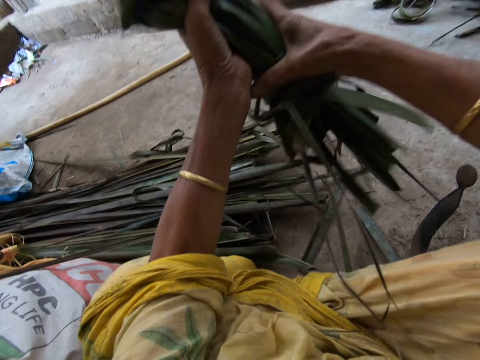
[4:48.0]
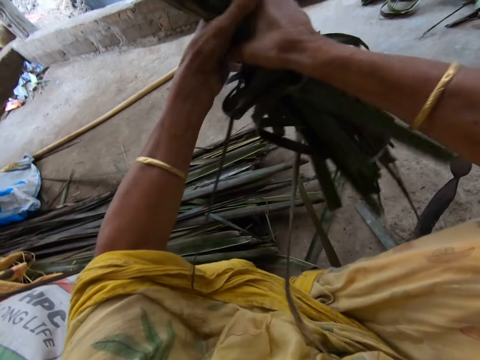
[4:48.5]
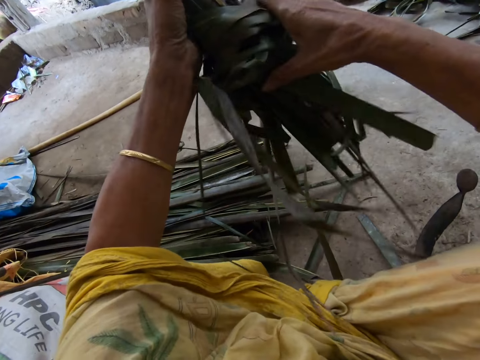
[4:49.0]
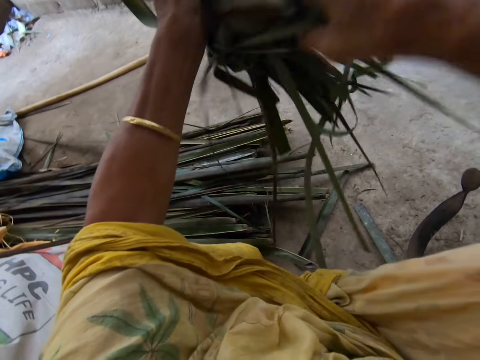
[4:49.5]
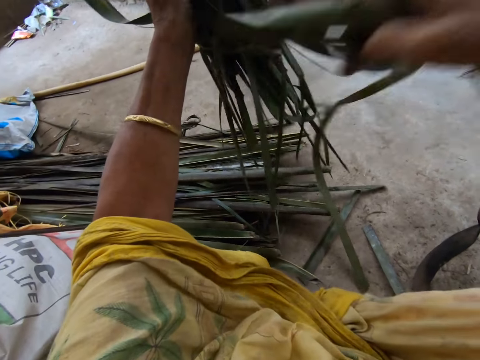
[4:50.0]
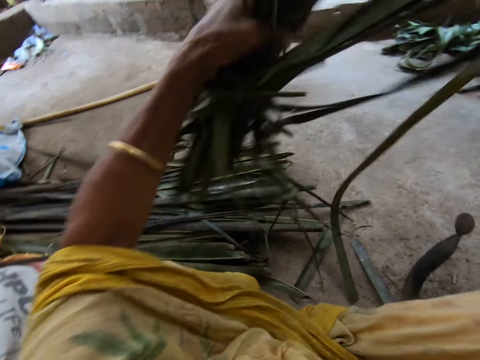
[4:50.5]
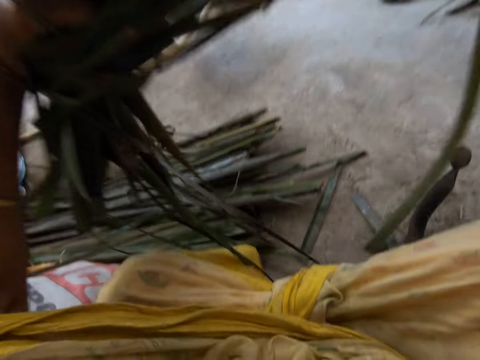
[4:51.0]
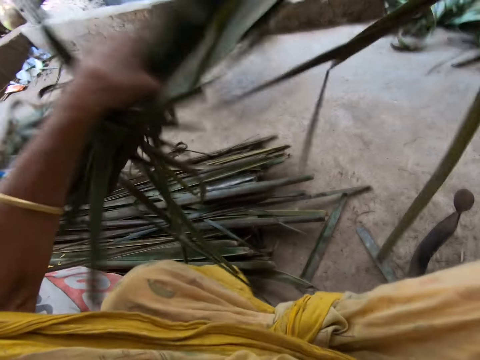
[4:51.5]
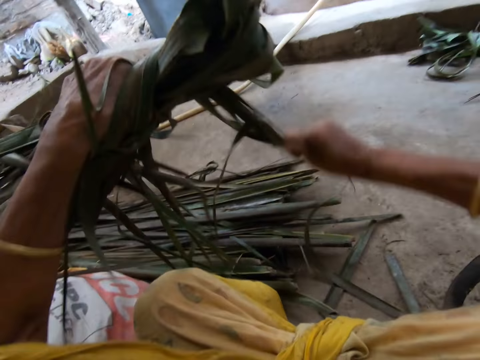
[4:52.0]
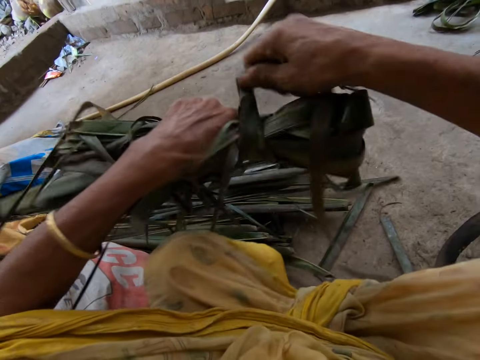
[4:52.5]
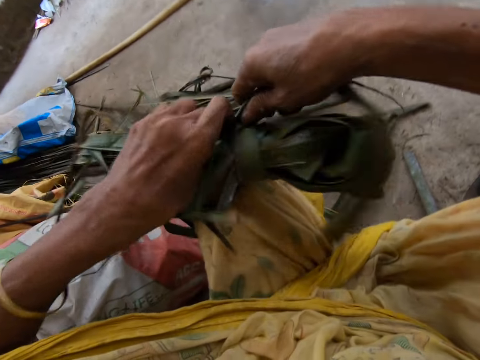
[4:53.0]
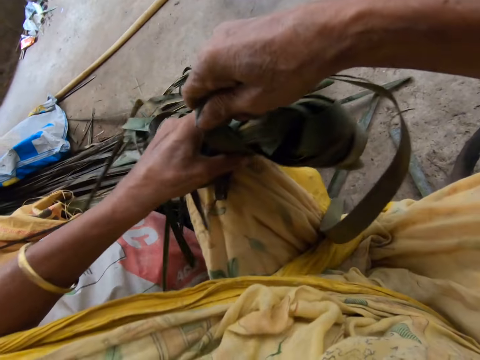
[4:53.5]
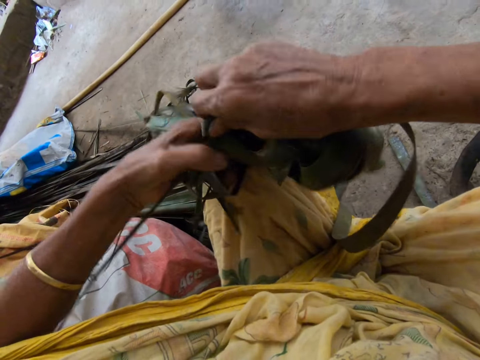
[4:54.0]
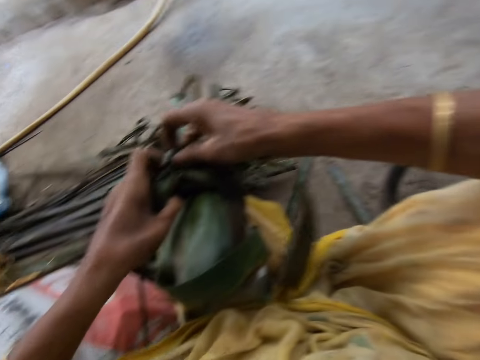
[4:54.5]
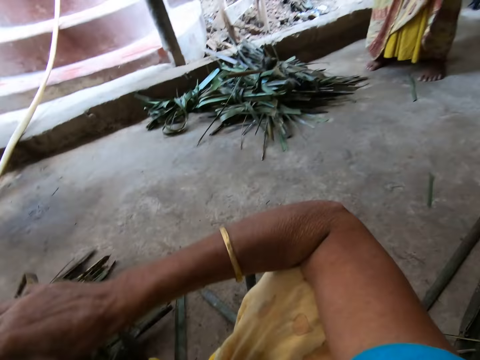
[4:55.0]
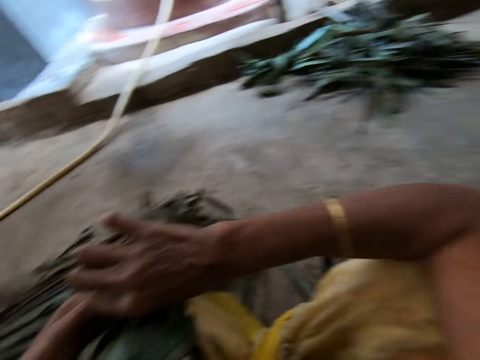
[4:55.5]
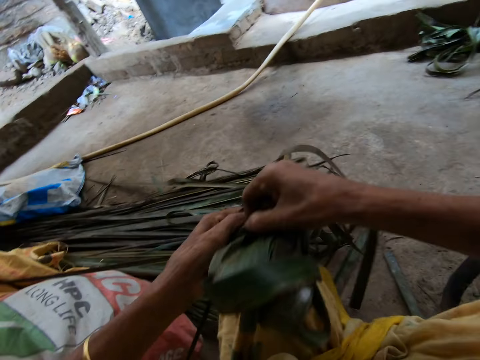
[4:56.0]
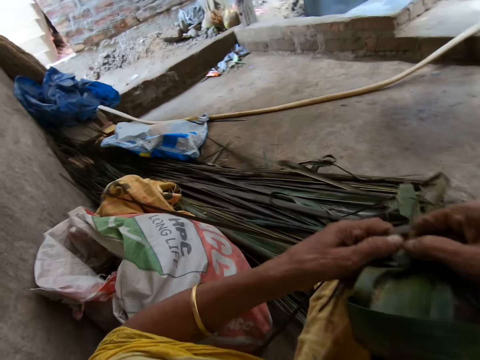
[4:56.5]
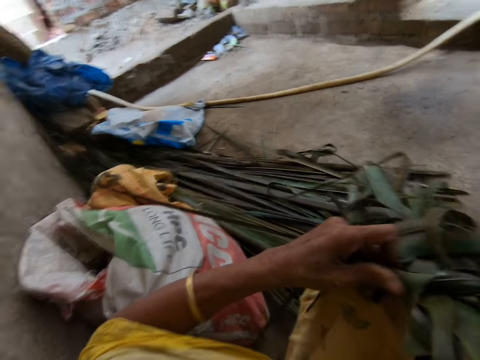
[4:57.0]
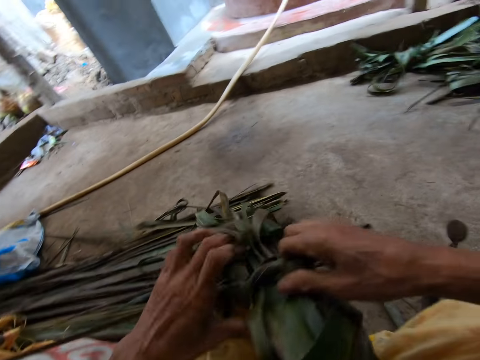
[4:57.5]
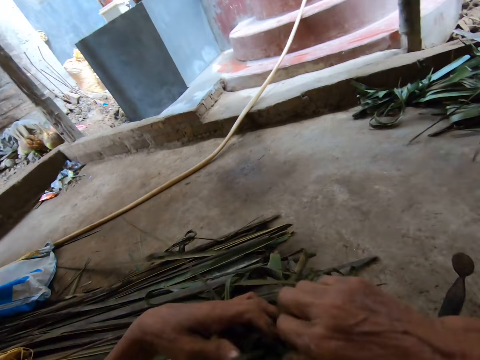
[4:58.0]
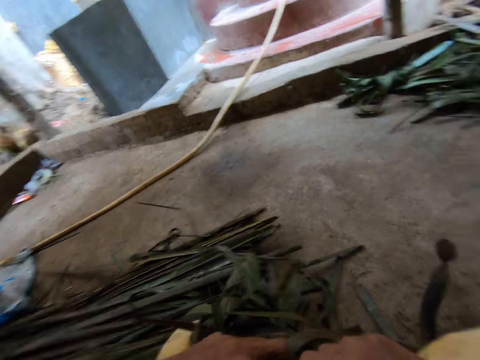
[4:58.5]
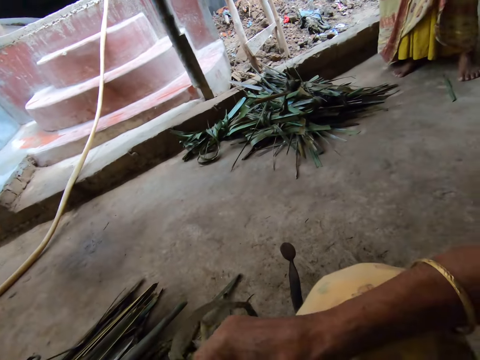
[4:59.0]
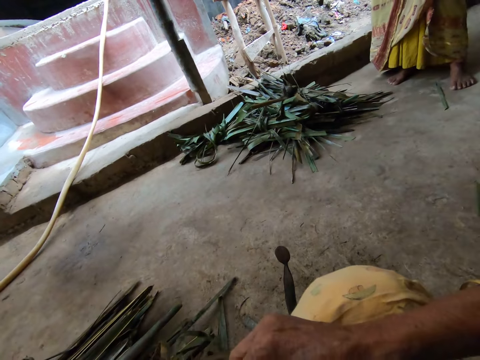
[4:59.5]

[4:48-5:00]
The camera wearer interacts with a woman. They look around. The woman stands in the compound.

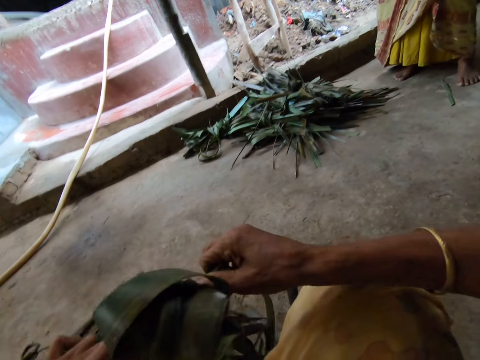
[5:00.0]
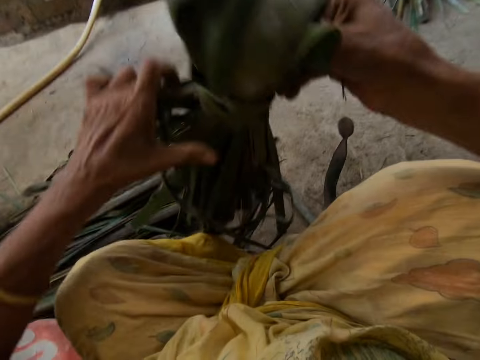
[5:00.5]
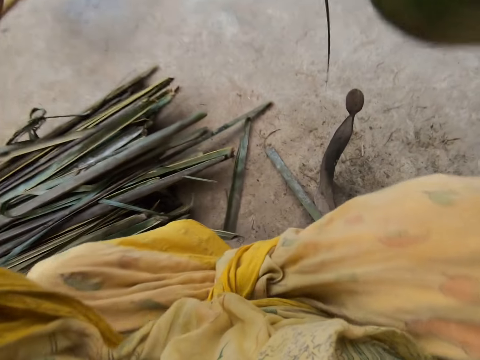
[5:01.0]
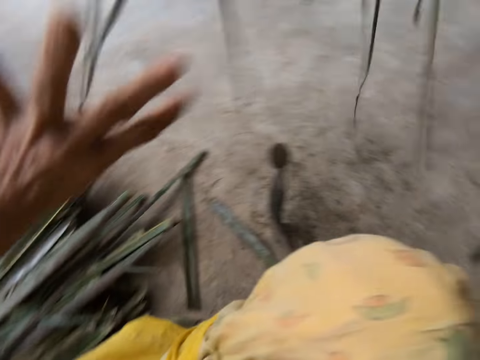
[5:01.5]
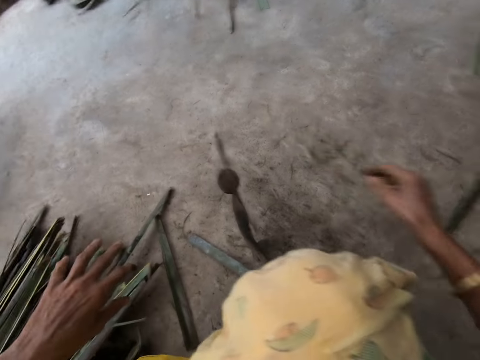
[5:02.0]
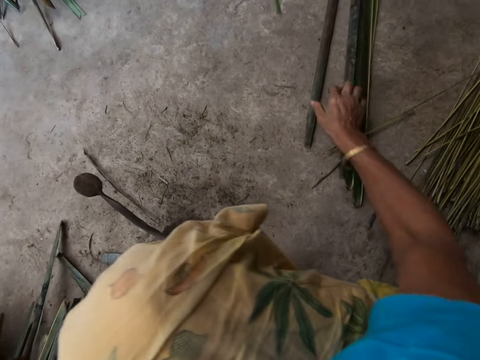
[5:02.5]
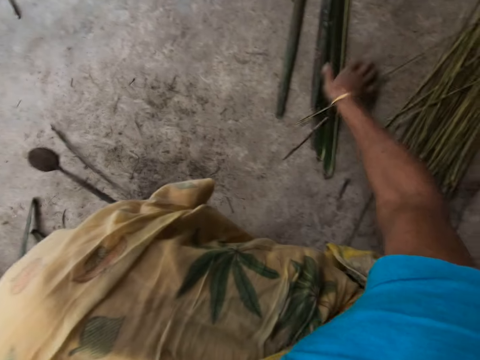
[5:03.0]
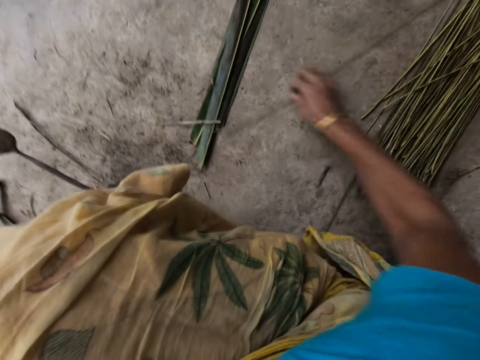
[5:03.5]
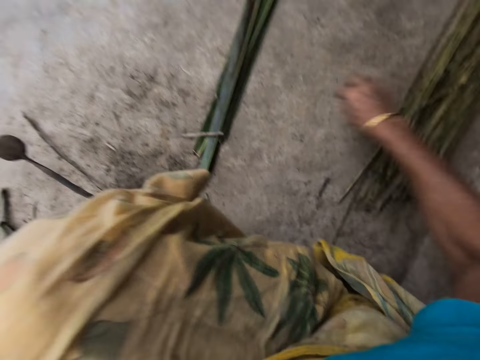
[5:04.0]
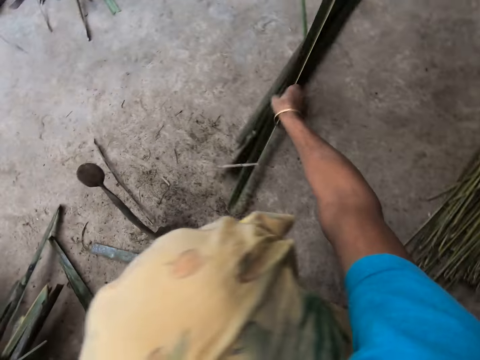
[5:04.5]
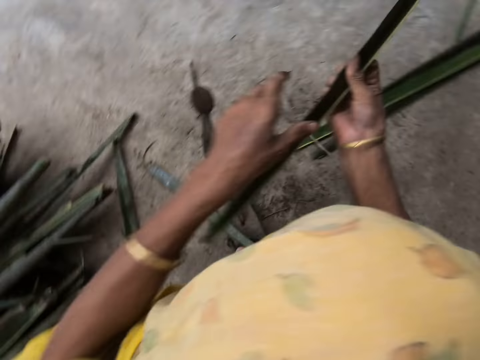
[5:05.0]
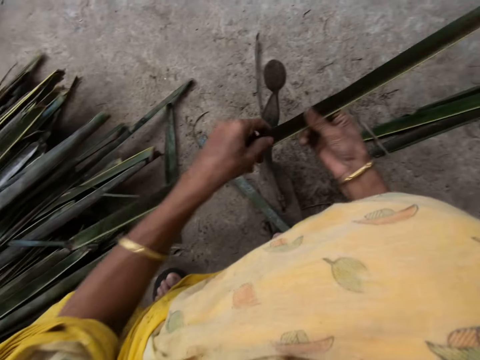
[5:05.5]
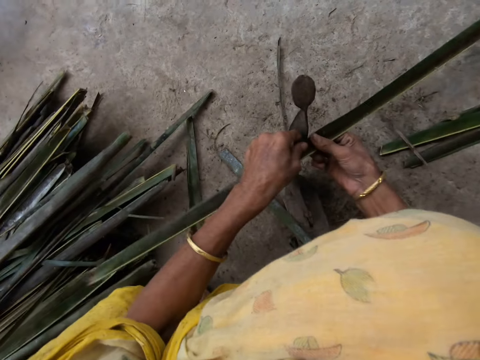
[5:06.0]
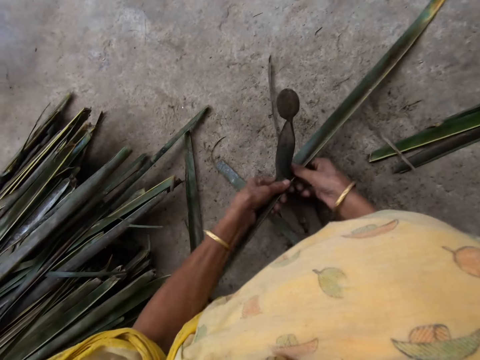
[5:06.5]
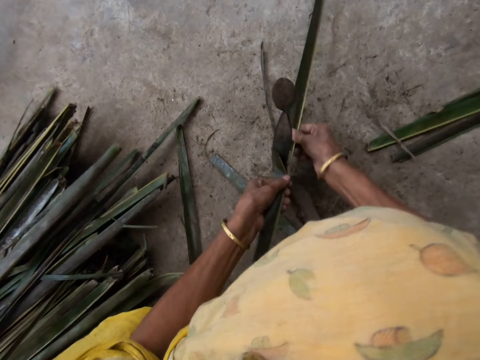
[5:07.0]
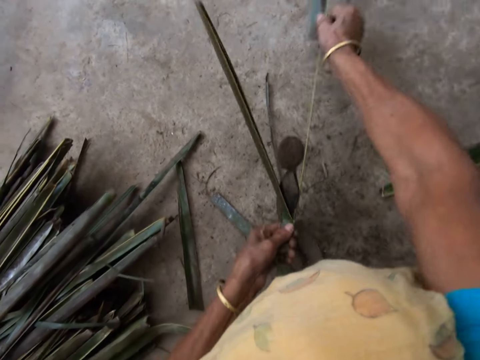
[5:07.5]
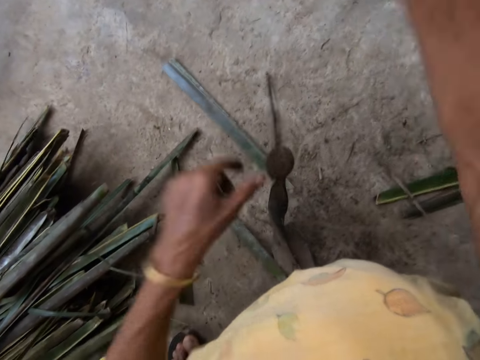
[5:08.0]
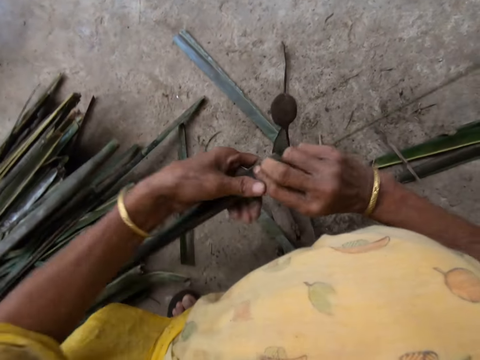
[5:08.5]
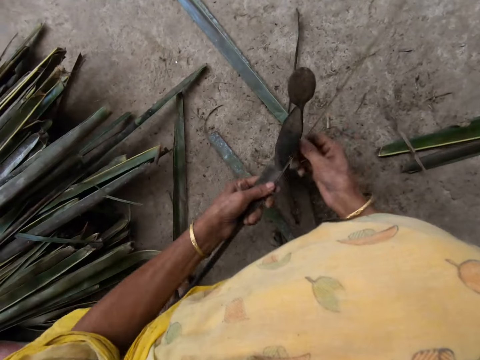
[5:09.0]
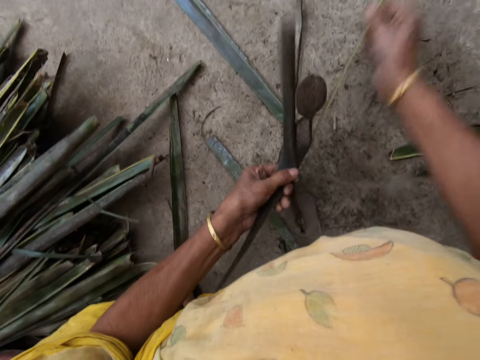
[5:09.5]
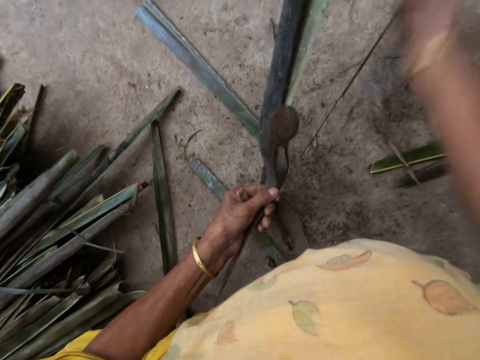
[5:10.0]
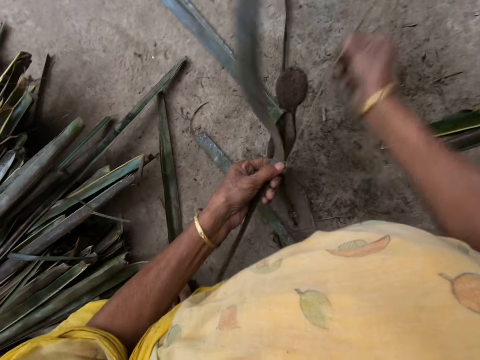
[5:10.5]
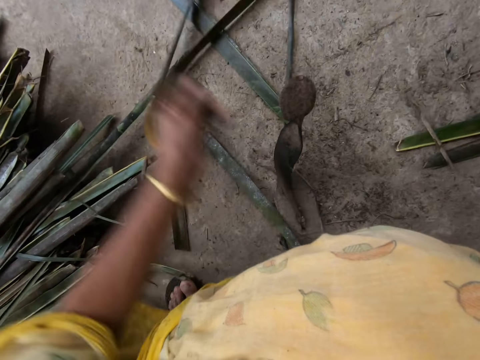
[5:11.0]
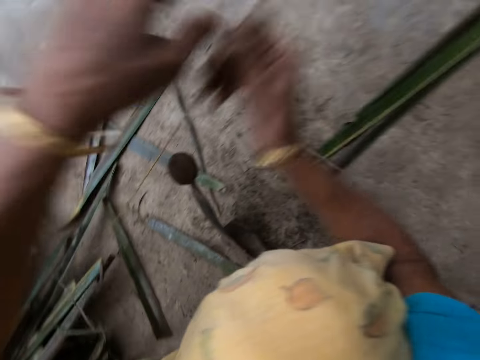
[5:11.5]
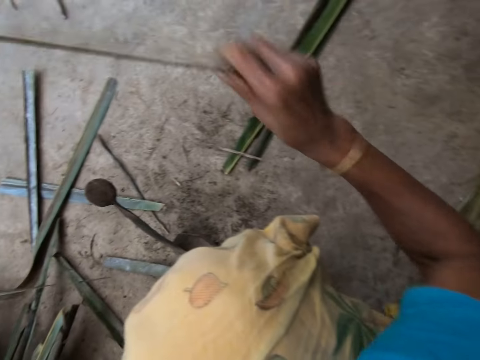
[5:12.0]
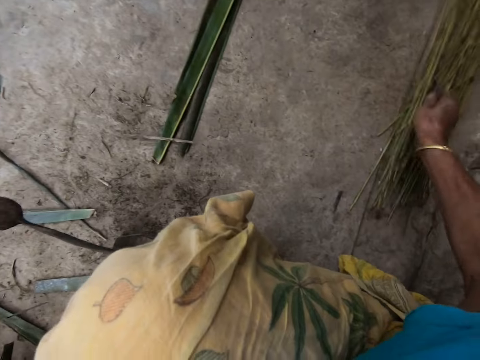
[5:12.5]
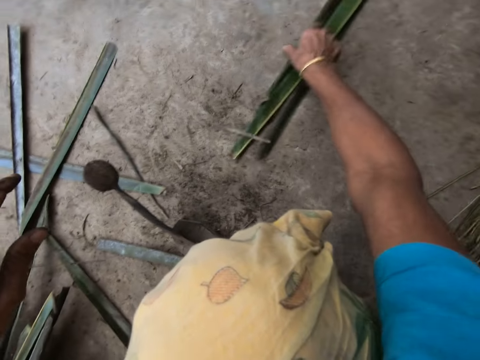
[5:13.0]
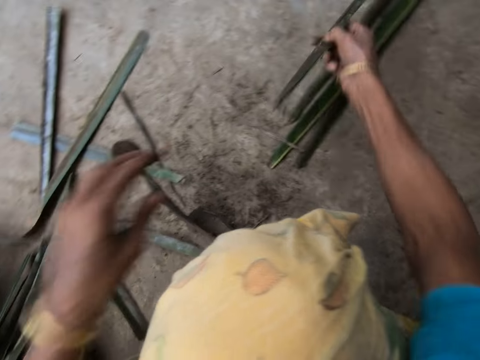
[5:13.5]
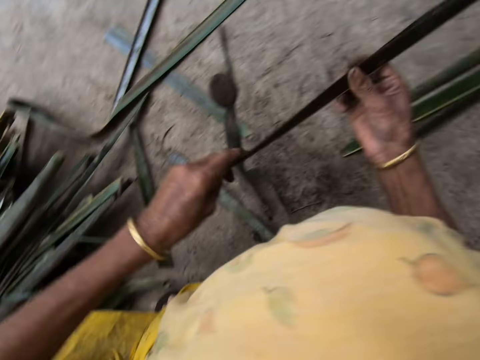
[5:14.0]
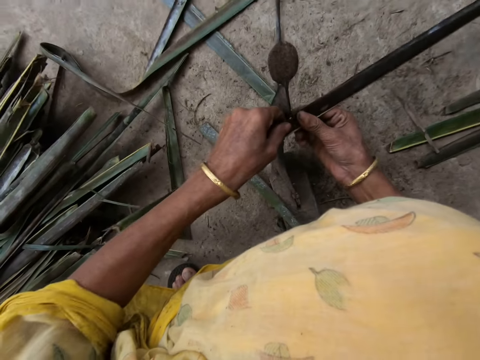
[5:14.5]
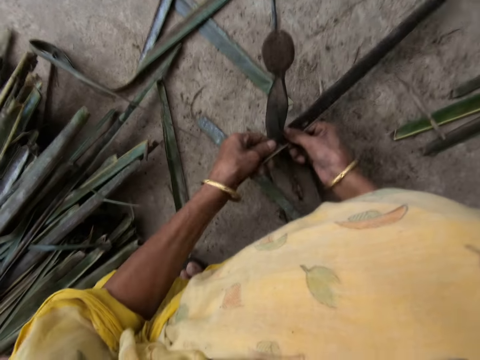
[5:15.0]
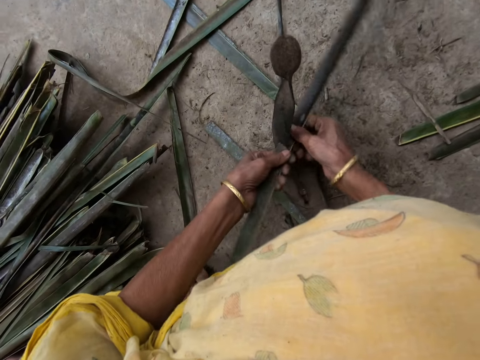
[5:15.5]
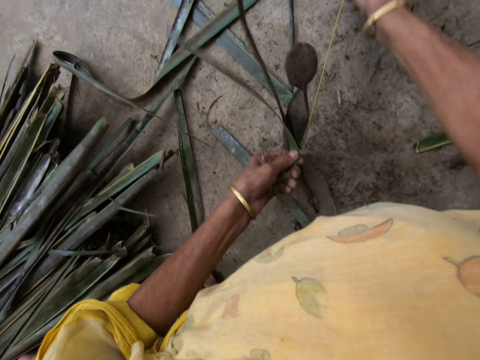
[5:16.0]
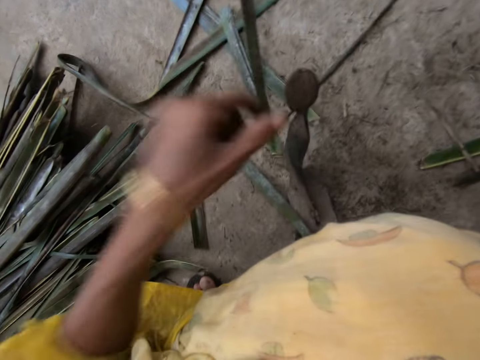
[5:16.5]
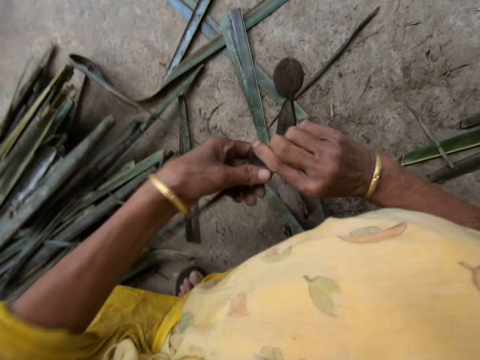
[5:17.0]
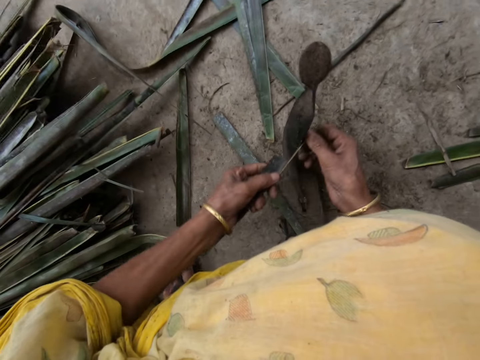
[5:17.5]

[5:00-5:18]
The camera wearer throws the unwanted tied palm fronds or cattail leaves on the floor with her right hand. She adjusts the palm fronds on the floor with her right hand. She collects the cattail sticks. She picks a piece of palm frond from the floor with her right hand. She splits the cattail leaves. She files the palm frond with the file with both hands. She drops the filed palm frond on the floor with her right hand. She collects the cattail stick. She picks a piece of palm frond from the floor with her right hand. She splits the cattail leaves. She files the palm frond with the file with both hands.
